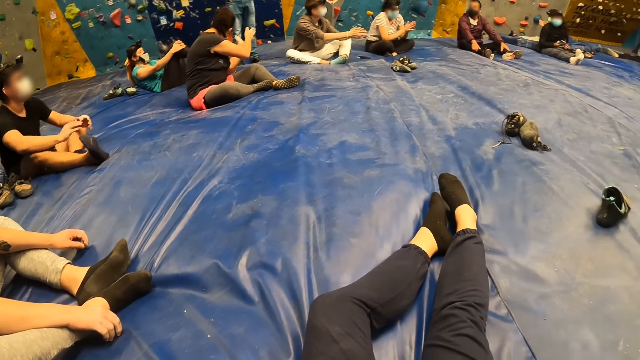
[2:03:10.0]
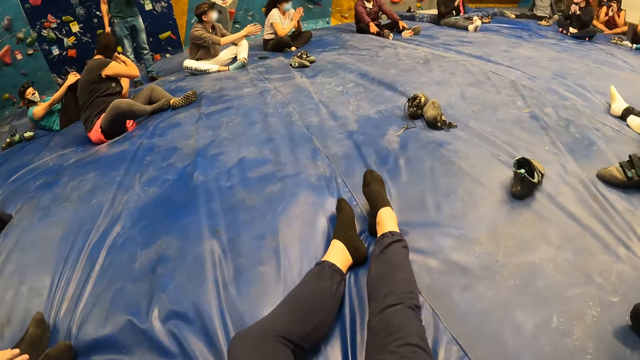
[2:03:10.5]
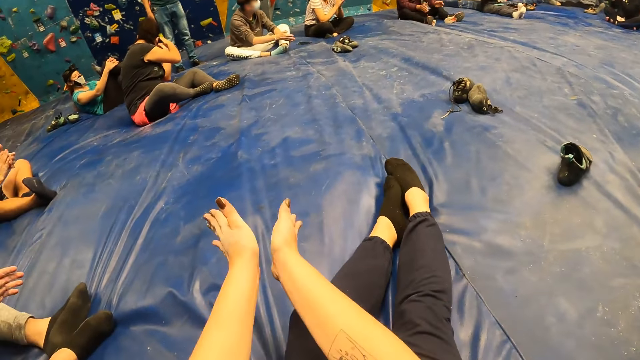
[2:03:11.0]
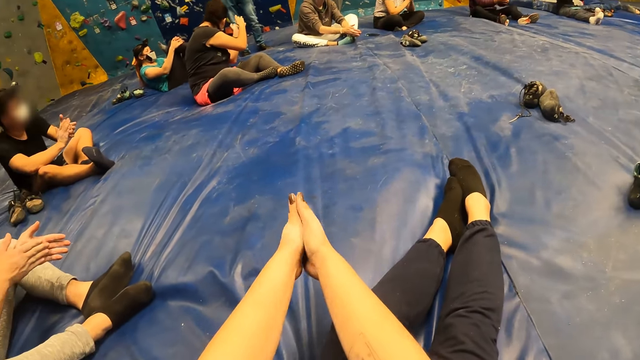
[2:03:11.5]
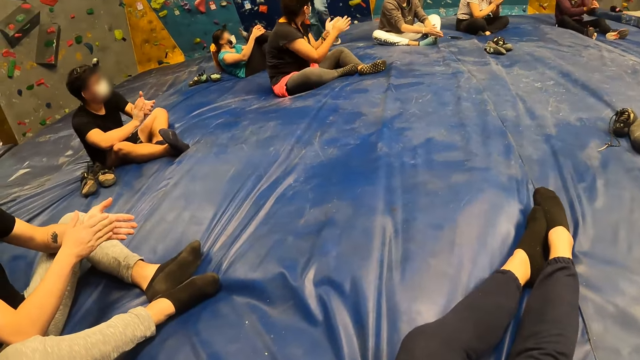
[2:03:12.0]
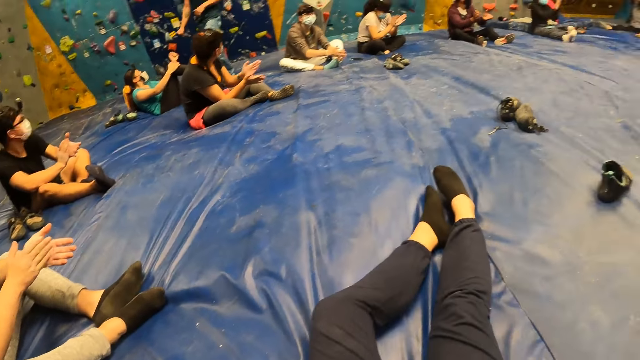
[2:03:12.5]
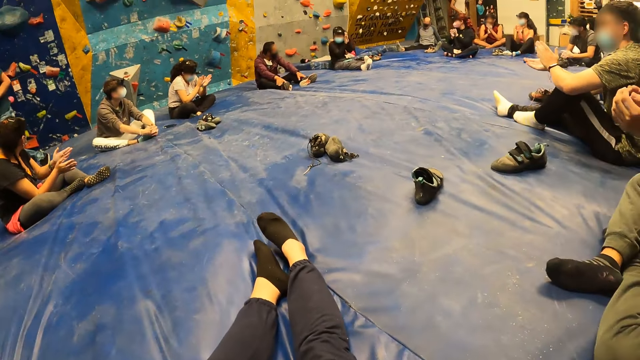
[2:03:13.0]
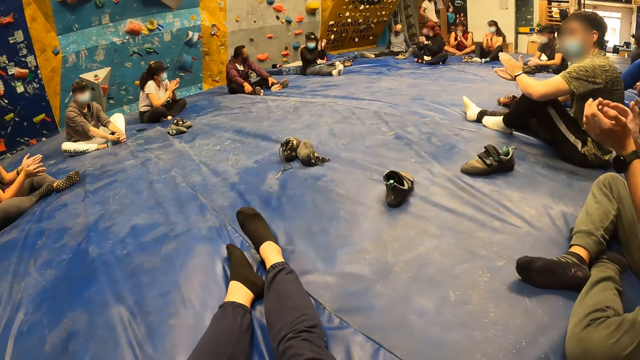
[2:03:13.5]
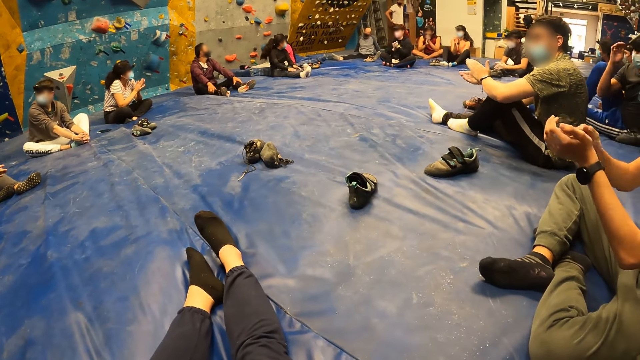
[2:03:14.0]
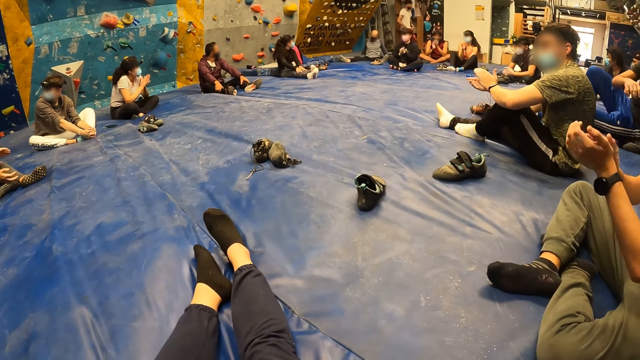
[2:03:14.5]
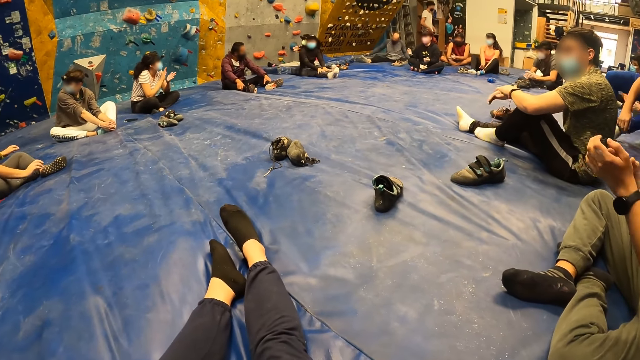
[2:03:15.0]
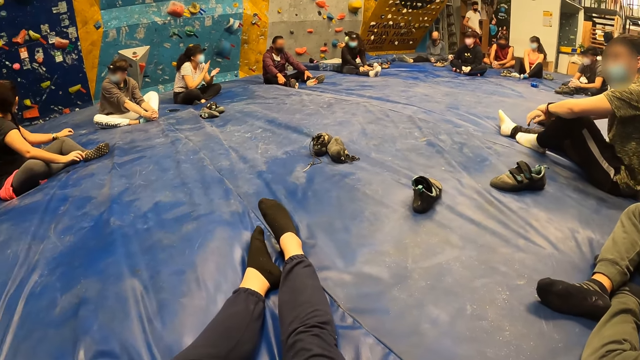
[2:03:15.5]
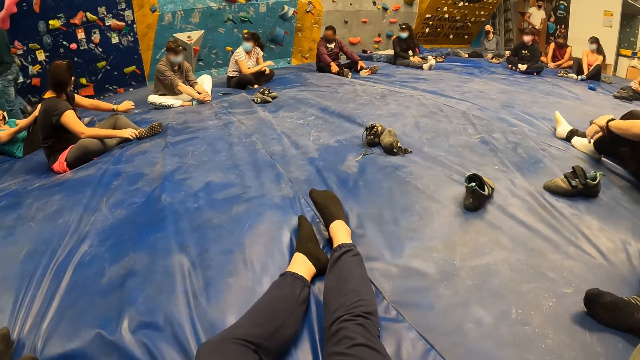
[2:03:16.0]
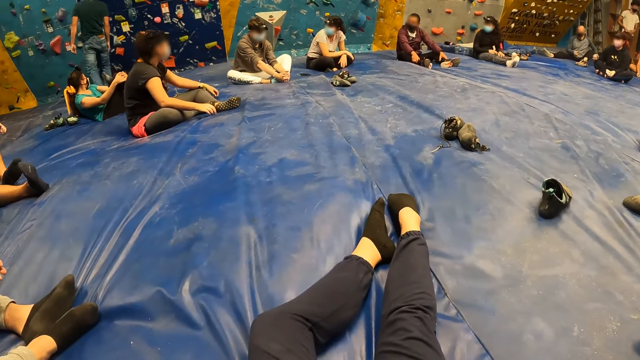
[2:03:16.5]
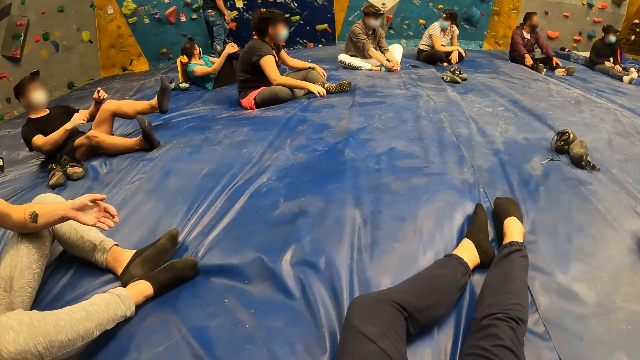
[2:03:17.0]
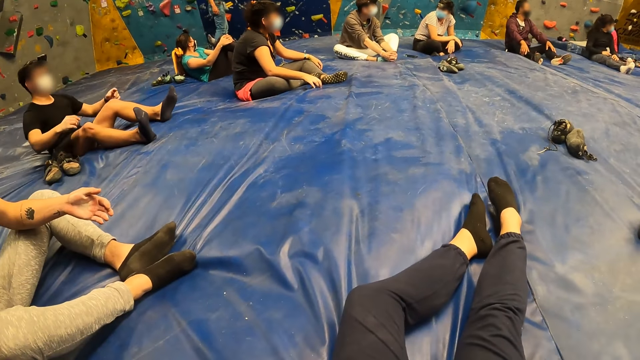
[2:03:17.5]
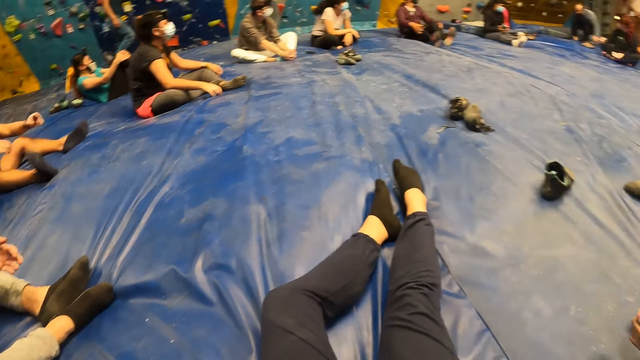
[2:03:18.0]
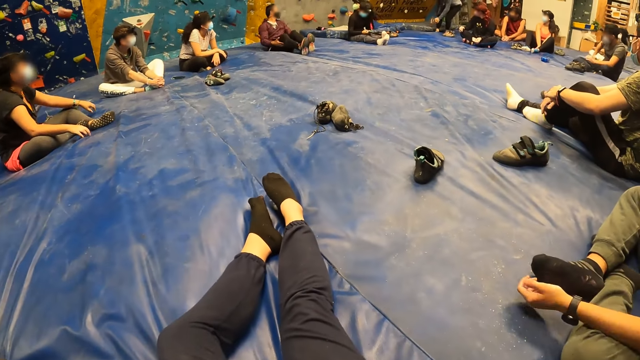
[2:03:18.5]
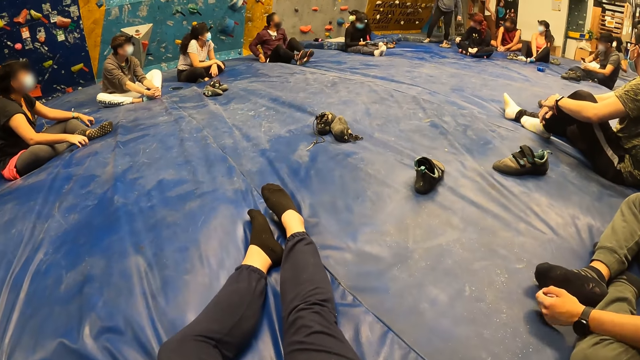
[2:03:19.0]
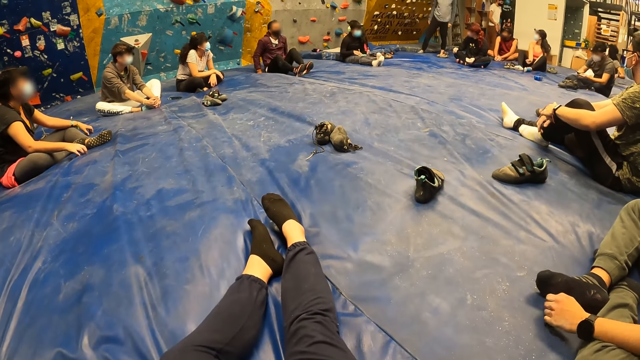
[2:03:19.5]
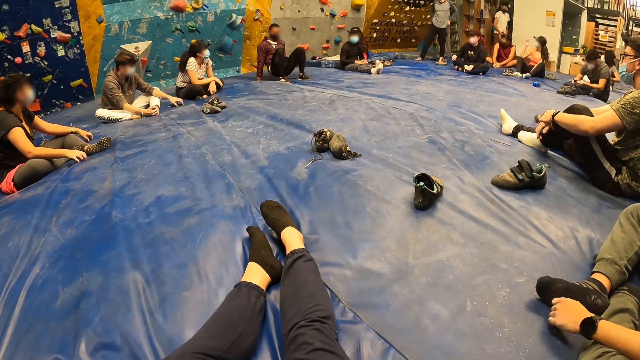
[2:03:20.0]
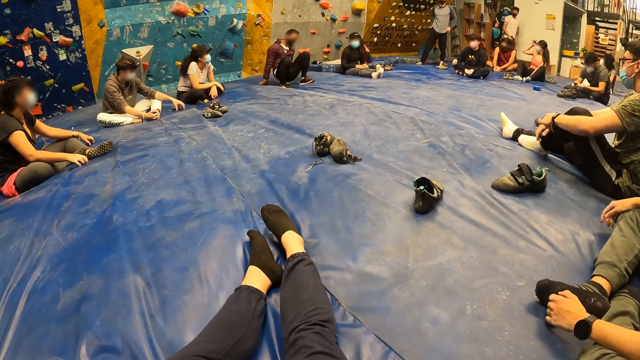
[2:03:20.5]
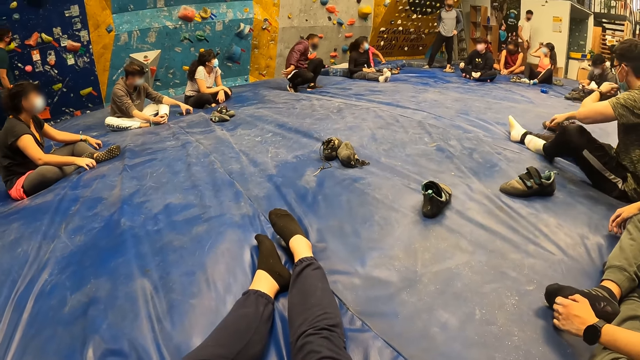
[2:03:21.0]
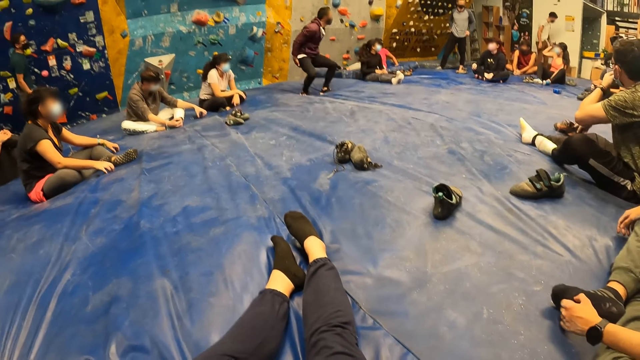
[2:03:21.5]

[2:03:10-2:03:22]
Persons clap hands. The camera wearer claps both hands. They adjust feet. They look around the room.

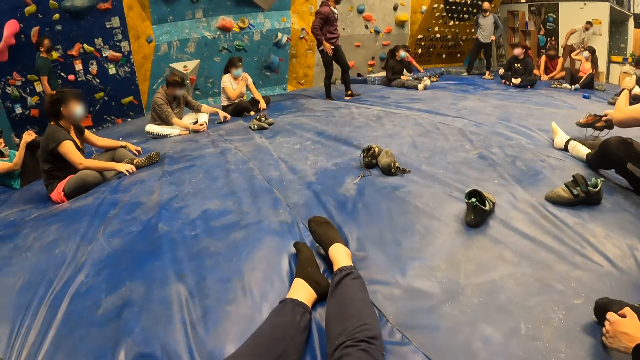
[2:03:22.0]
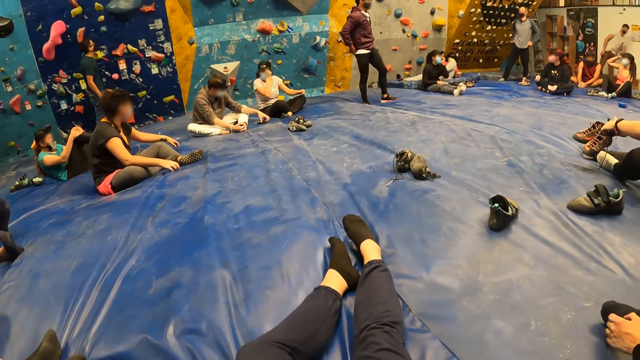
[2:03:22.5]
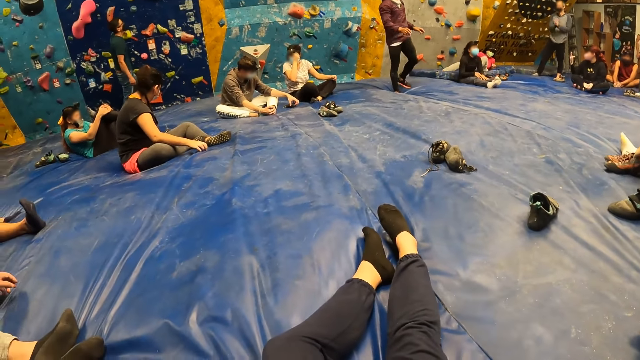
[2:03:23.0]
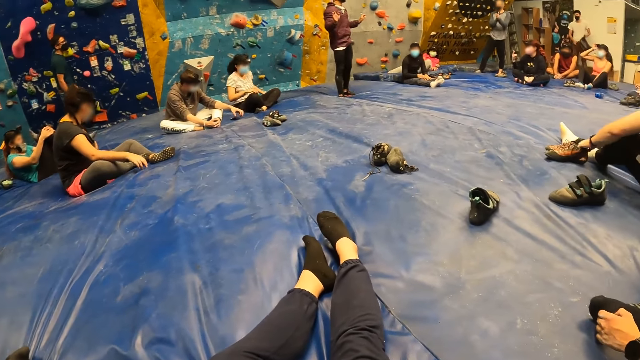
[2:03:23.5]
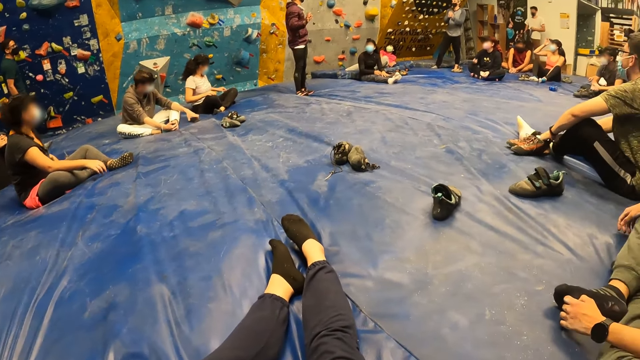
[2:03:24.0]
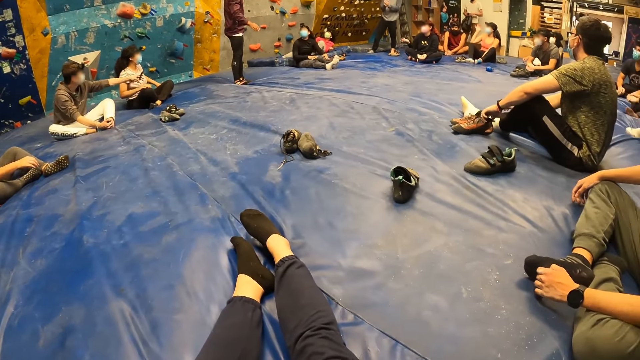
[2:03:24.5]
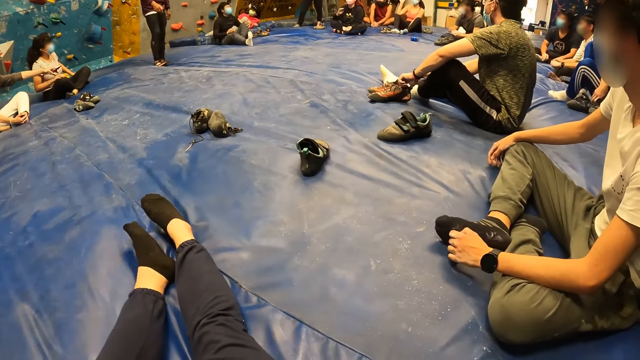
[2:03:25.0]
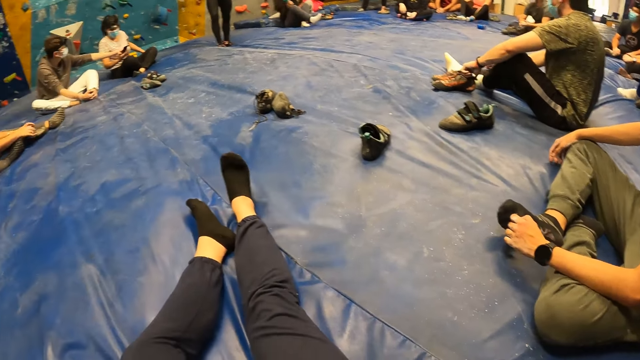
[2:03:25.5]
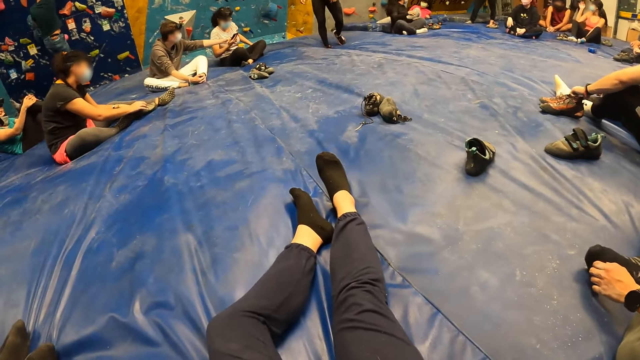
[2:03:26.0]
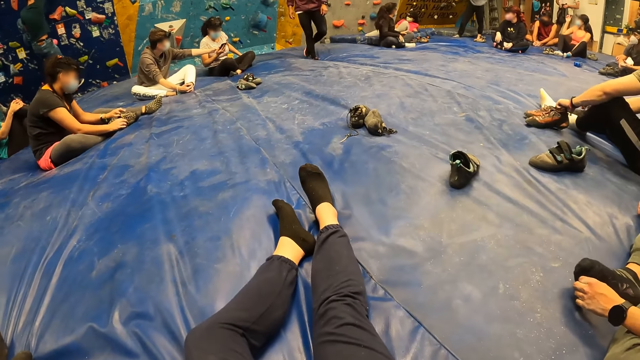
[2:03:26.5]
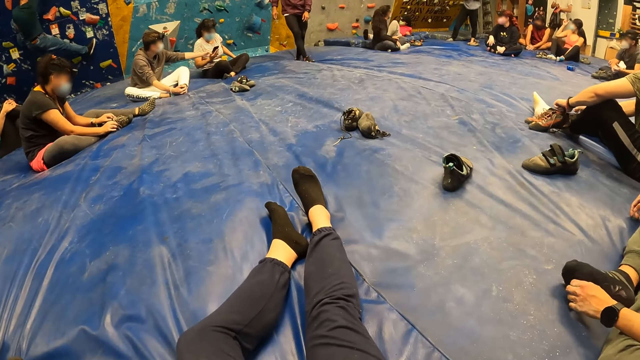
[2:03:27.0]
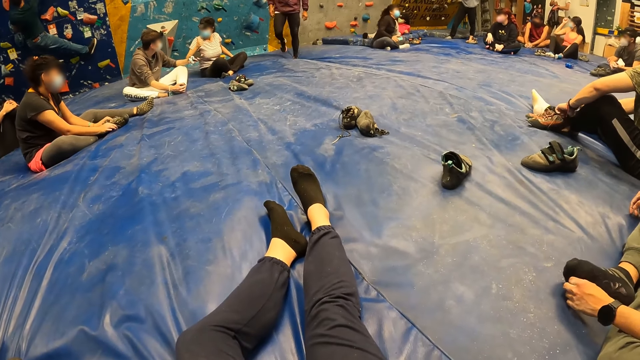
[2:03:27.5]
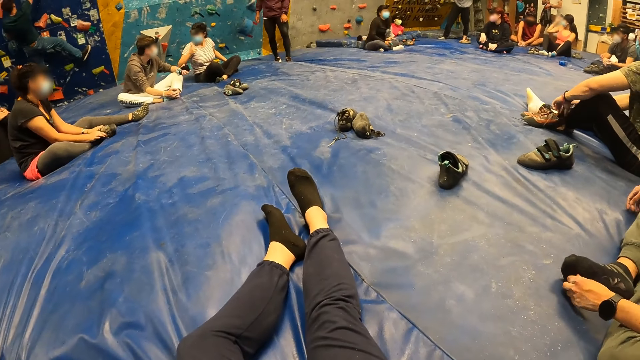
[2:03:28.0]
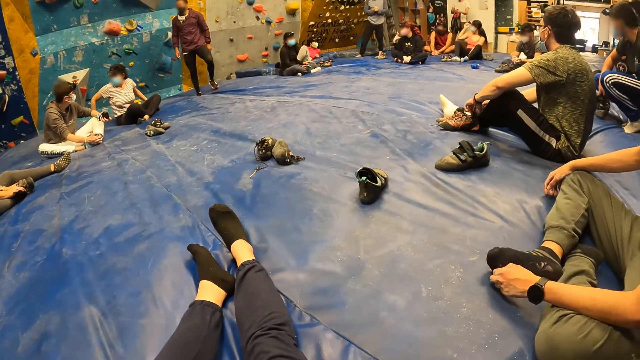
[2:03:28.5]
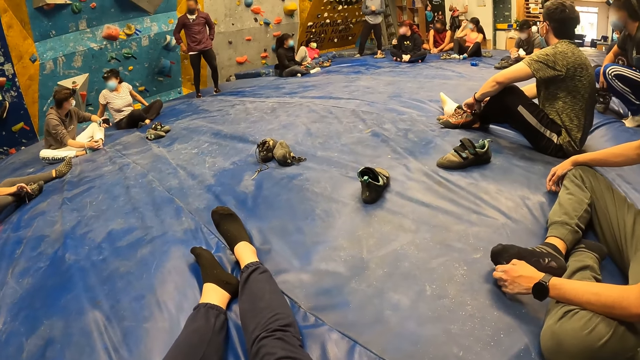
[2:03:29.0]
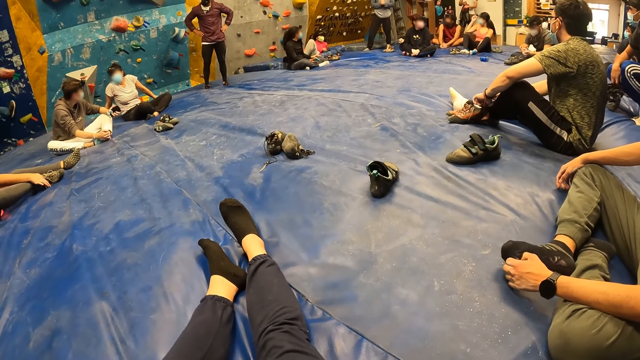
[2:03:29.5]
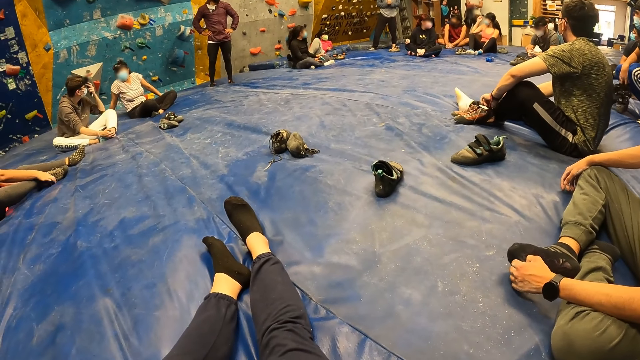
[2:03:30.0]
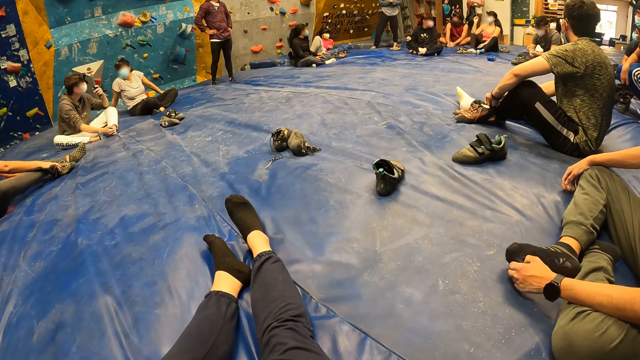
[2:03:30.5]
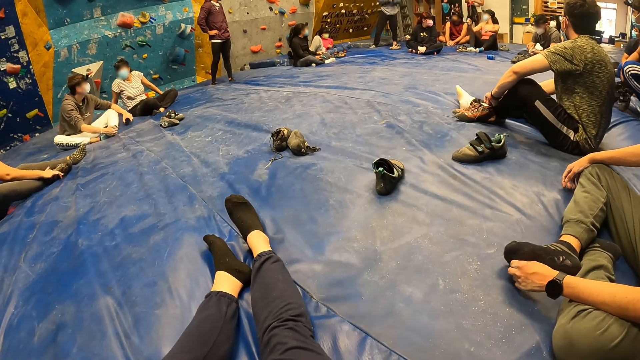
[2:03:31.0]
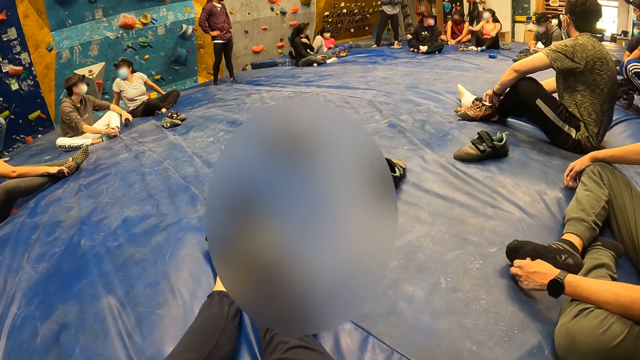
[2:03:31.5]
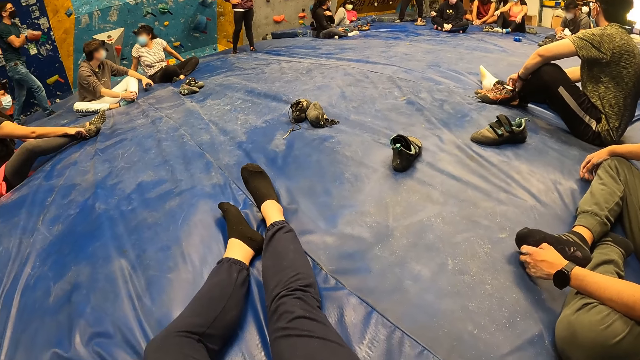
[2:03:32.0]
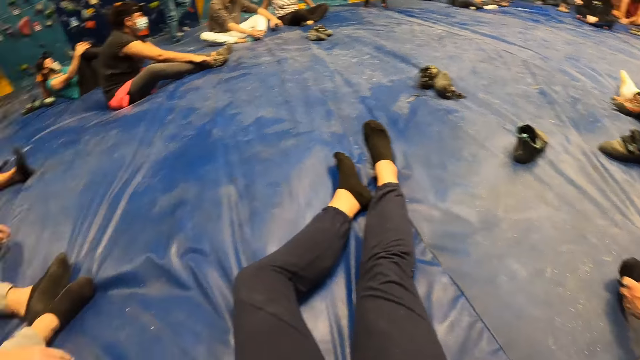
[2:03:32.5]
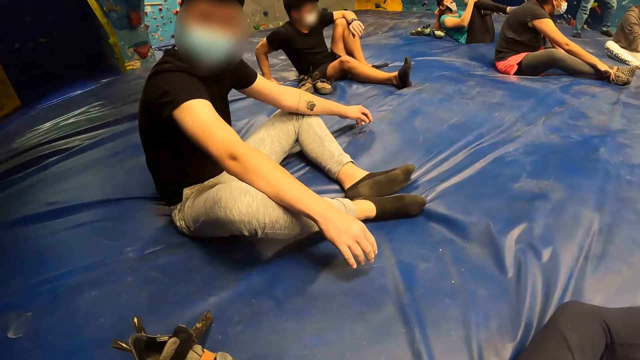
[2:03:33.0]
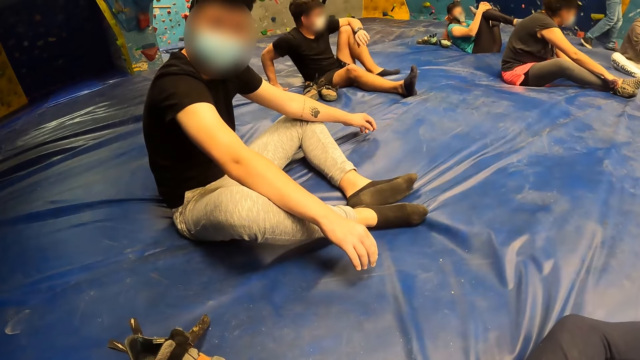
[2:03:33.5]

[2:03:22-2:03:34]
A person stands up. An instructor climbs a wall.
